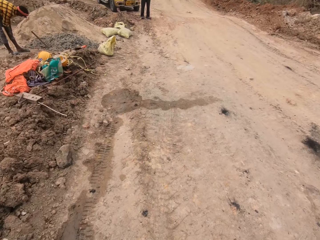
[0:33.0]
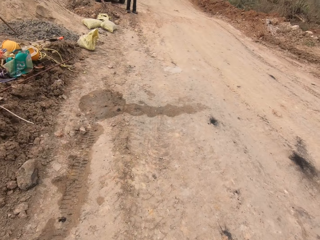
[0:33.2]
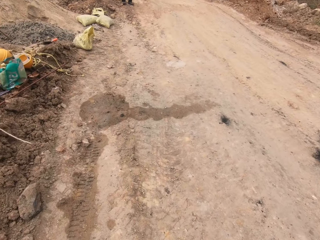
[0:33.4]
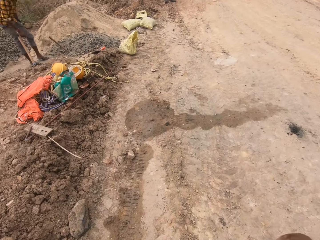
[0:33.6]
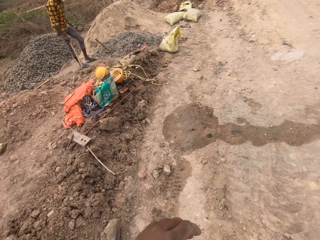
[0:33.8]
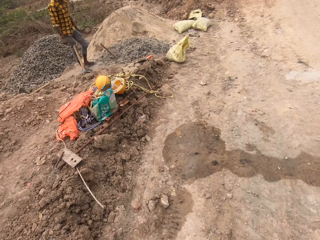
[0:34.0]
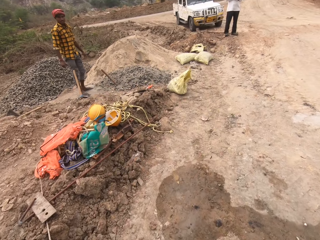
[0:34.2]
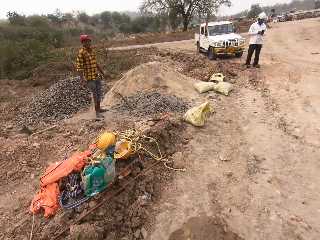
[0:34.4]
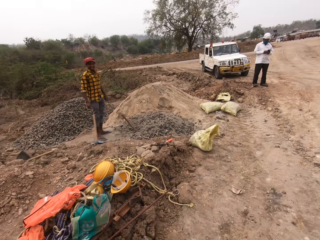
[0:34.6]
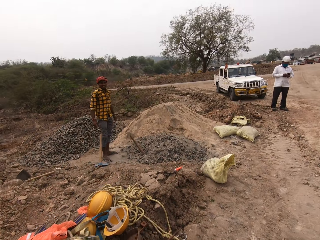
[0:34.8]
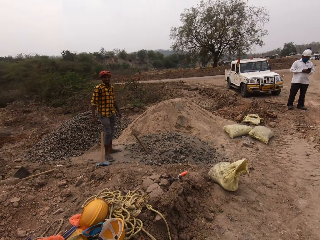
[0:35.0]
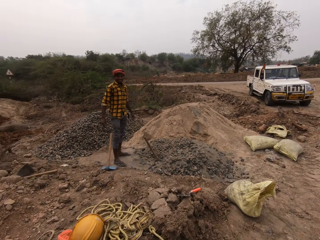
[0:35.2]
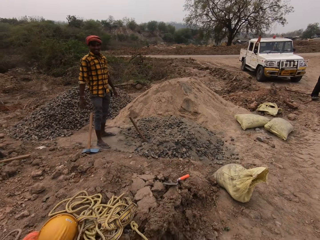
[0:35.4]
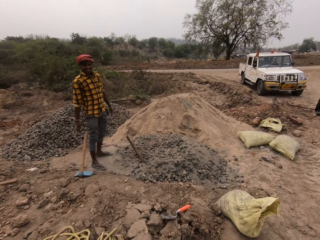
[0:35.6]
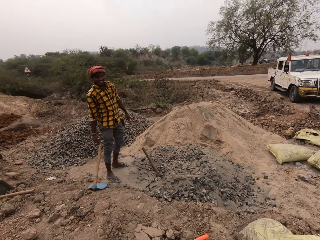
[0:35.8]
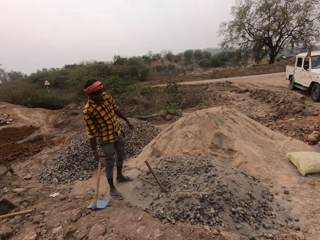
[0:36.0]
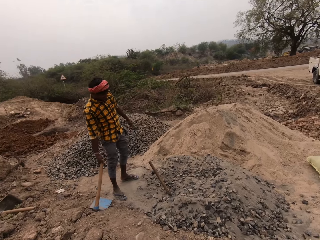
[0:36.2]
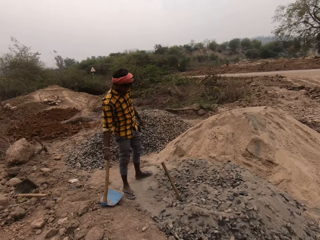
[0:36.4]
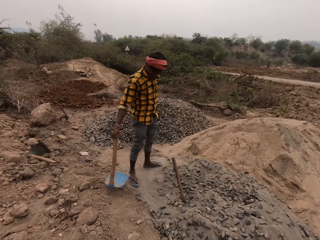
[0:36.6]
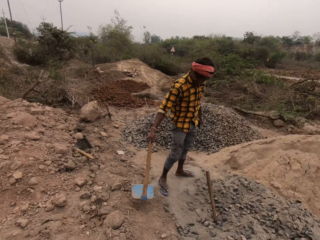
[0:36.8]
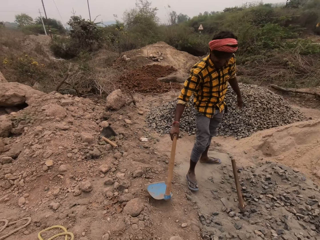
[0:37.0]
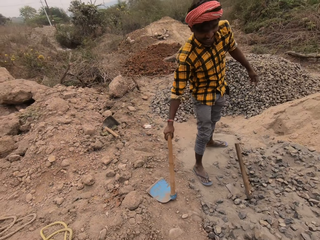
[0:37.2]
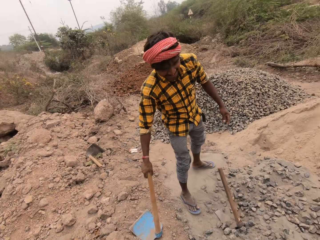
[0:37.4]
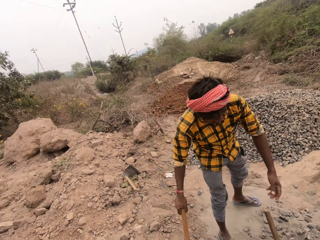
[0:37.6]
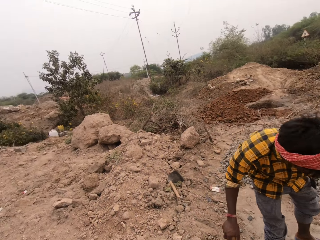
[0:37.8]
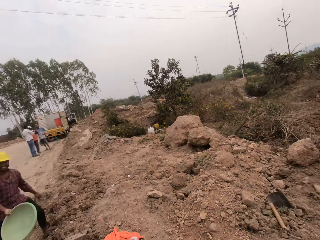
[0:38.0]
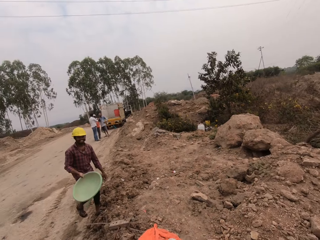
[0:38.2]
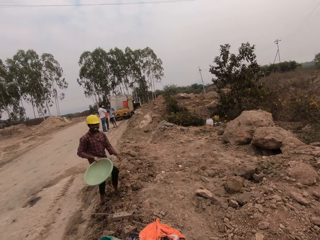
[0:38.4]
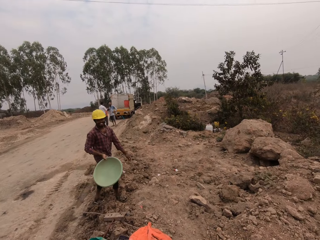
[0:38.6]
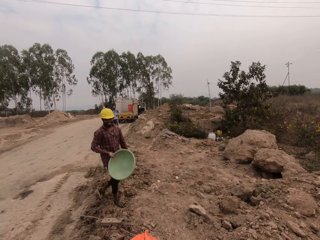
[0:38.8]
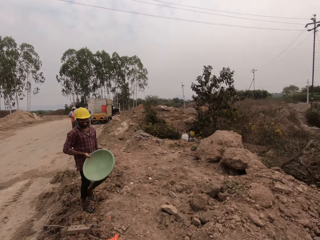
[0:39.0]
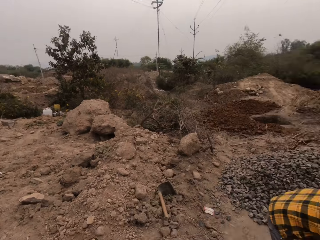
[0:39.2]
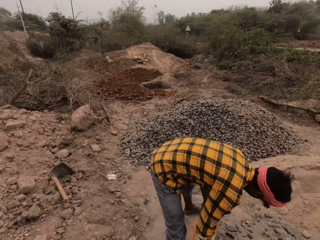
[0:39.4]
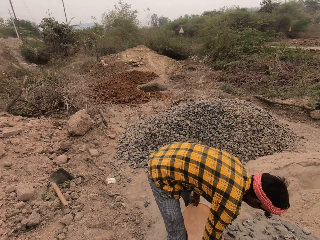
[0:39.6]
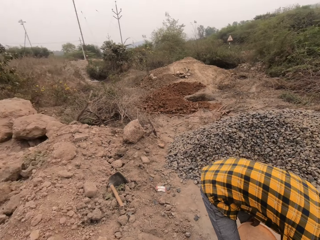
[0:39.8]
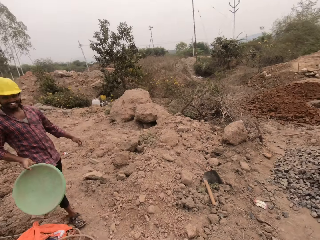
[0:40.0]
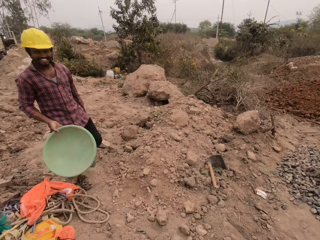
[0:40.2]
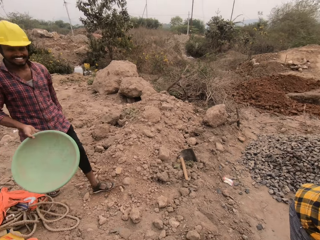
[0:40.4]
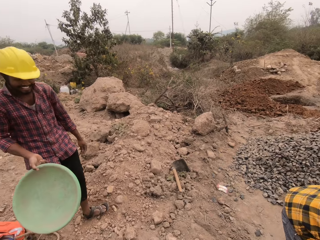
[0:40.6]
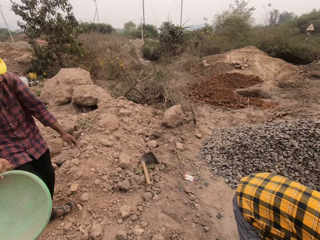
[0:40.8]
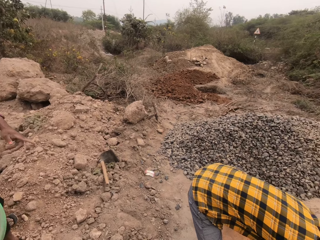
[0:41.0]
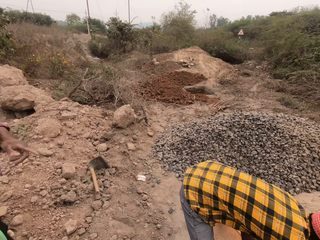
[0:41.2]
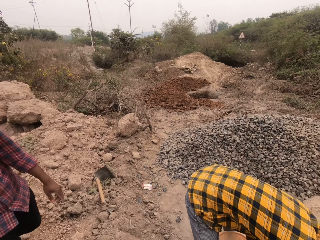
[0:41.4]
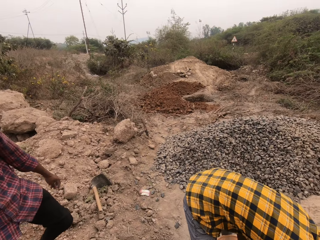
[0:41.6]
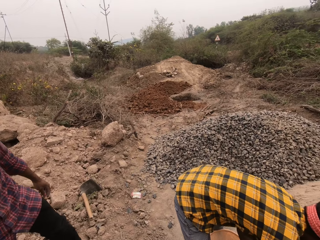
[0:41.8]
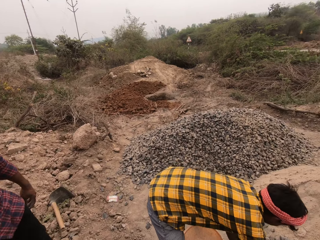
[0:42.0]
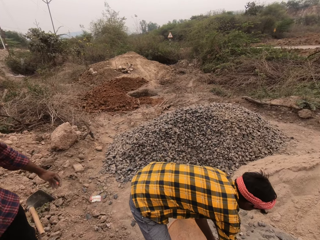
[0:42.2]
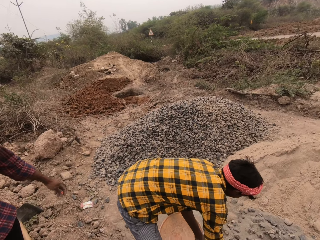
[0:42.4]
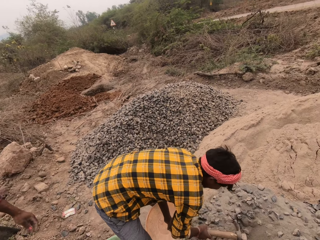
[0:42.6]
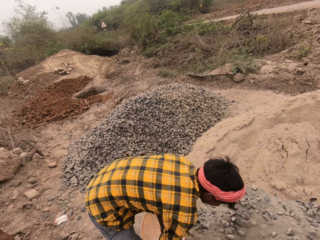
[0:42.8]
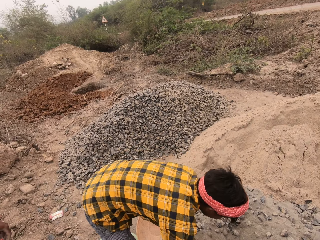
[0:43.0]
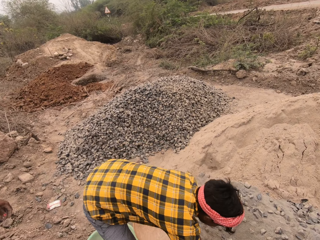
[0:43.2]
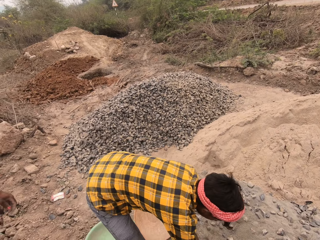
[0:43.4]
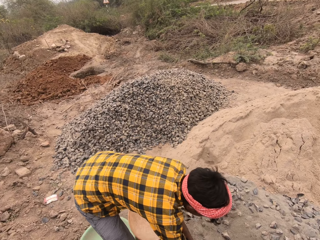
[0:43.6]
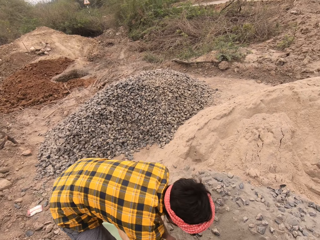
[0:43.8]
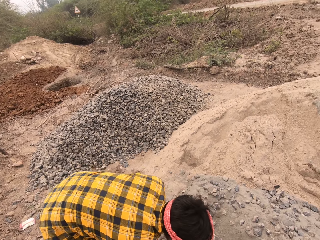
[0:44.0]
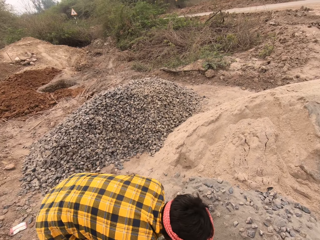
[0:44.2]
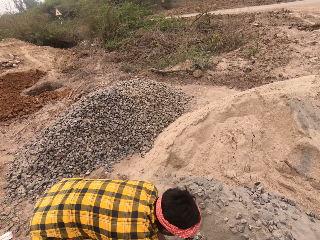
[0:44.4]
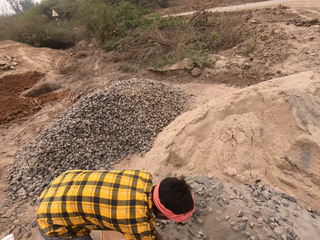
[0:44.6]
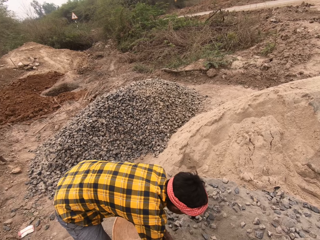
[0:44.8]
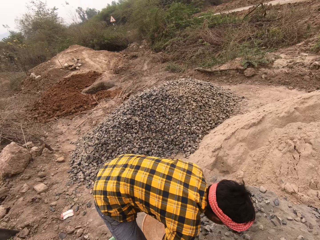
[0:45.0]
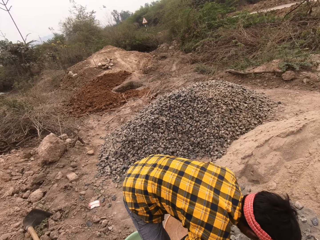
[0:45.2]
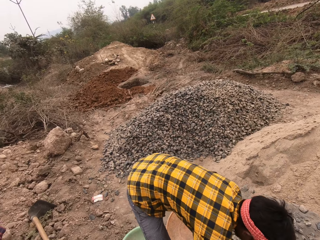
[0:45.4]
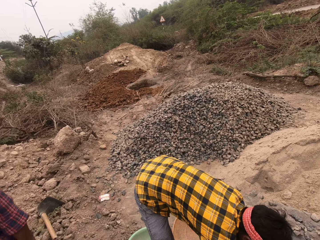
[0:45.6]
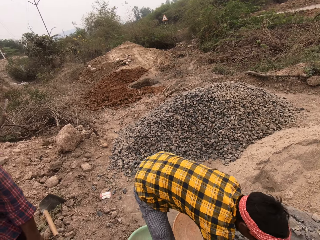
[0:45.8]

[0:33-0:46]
The camera wearer interacts with a man. The man holds a hoe with his right hand. The man picks up the hoe from the ground with his right hand. The man drops the hoe on the ground with his right hand. Another man walks towards the first man with a bowl in his right hand. The camera wearer looks around. They interact with the other man. The first man mixes gravel. The first man moves concrete mix from the ground into the bowl with the hoe in both hands.

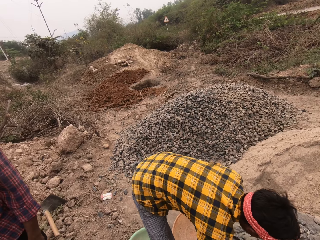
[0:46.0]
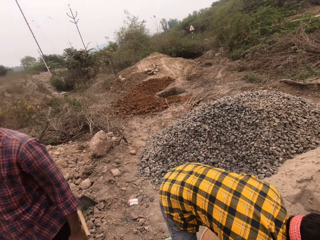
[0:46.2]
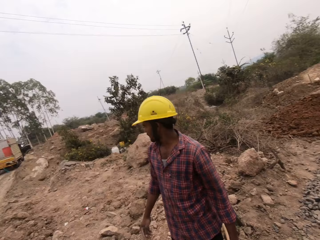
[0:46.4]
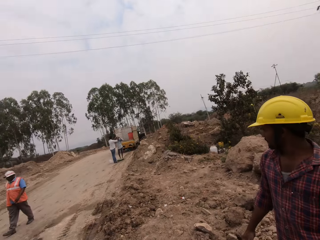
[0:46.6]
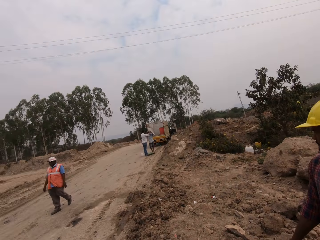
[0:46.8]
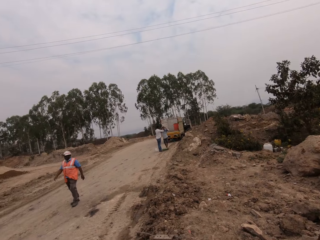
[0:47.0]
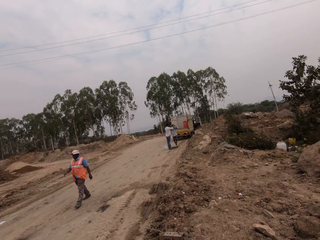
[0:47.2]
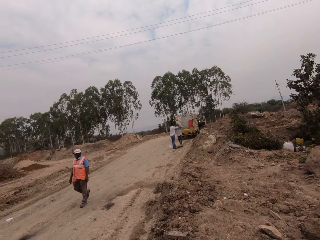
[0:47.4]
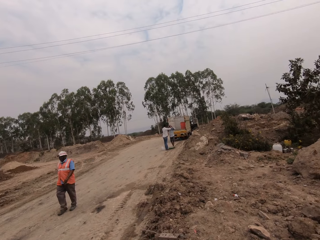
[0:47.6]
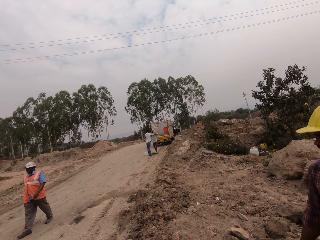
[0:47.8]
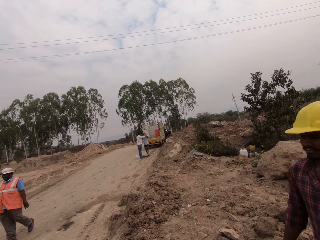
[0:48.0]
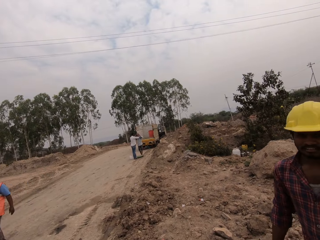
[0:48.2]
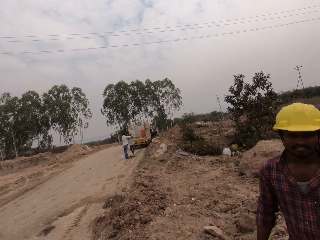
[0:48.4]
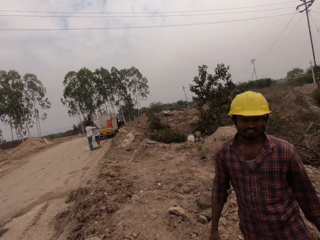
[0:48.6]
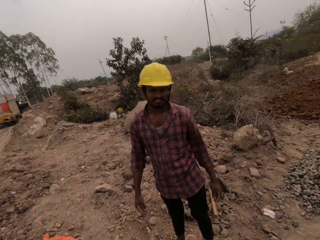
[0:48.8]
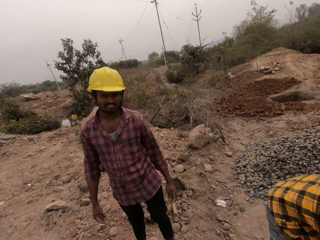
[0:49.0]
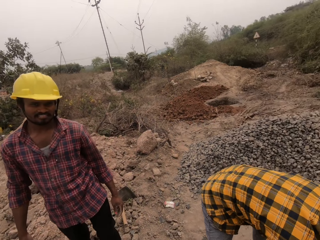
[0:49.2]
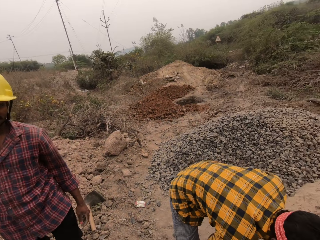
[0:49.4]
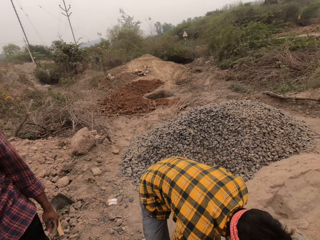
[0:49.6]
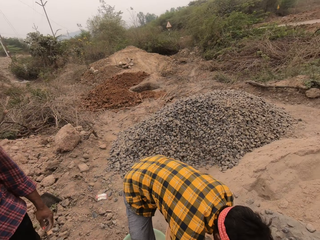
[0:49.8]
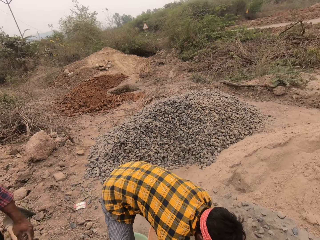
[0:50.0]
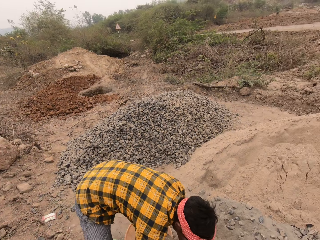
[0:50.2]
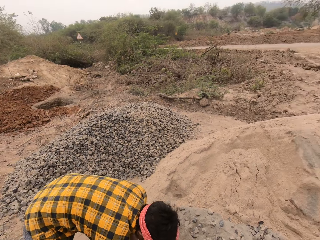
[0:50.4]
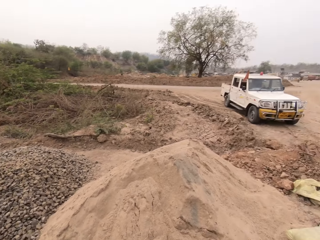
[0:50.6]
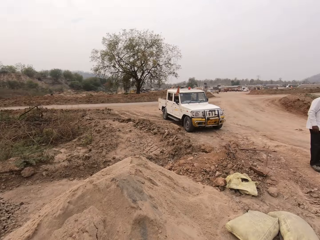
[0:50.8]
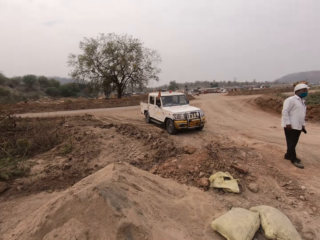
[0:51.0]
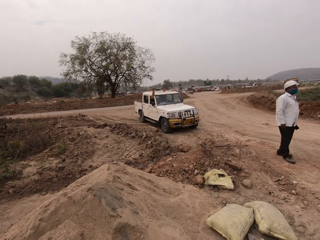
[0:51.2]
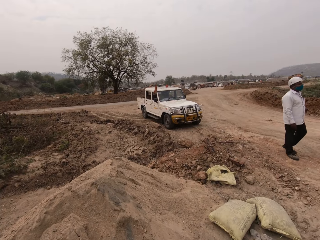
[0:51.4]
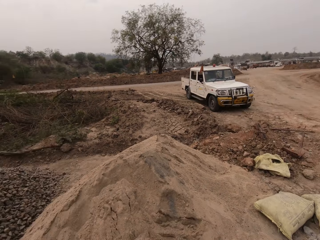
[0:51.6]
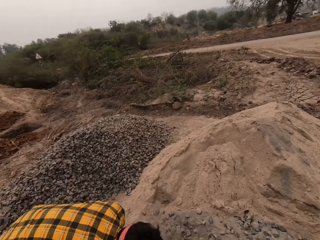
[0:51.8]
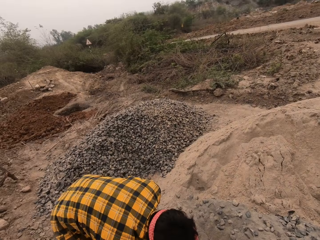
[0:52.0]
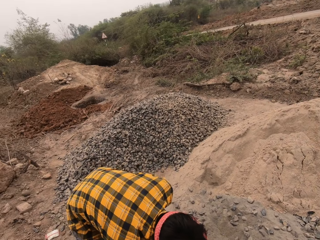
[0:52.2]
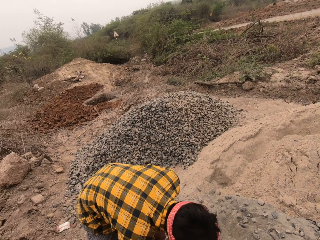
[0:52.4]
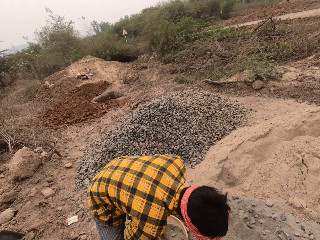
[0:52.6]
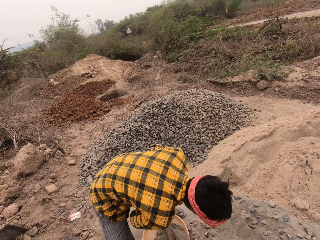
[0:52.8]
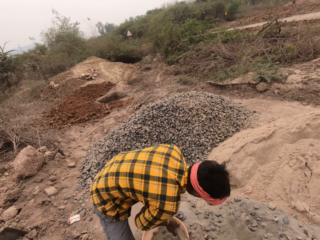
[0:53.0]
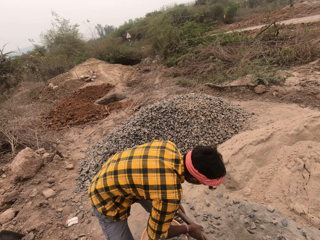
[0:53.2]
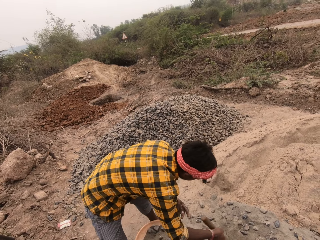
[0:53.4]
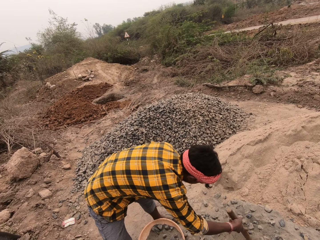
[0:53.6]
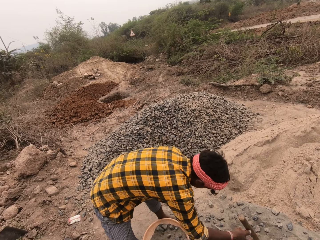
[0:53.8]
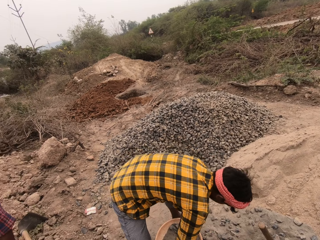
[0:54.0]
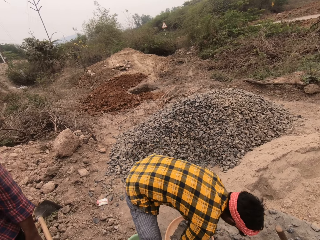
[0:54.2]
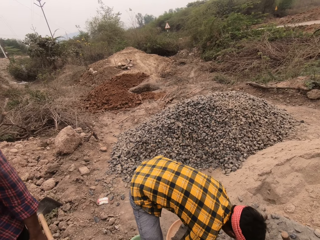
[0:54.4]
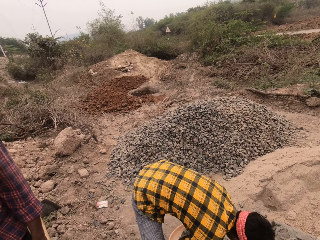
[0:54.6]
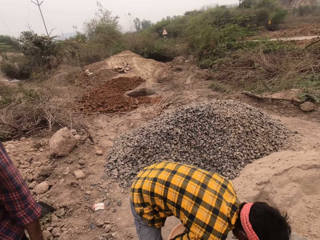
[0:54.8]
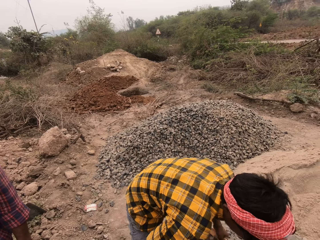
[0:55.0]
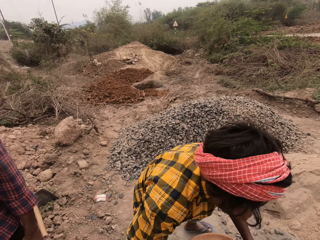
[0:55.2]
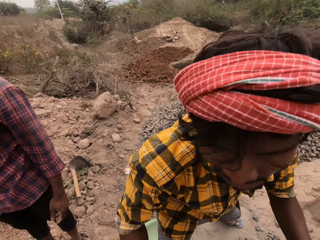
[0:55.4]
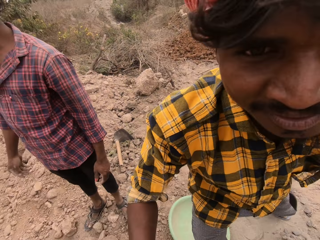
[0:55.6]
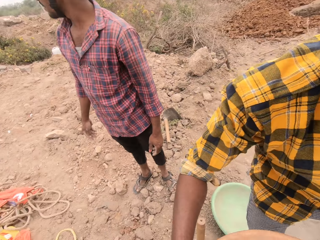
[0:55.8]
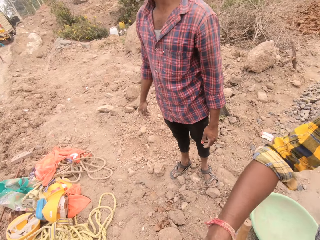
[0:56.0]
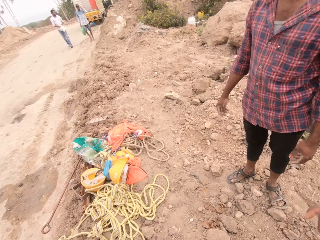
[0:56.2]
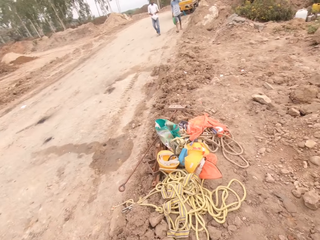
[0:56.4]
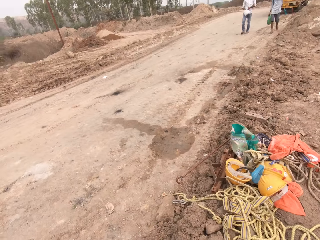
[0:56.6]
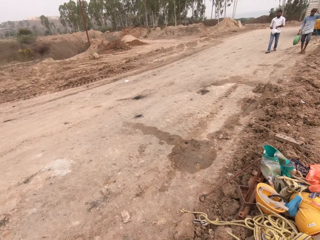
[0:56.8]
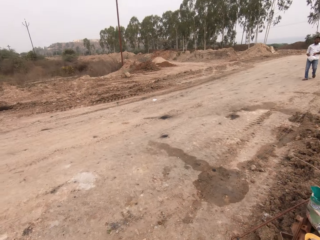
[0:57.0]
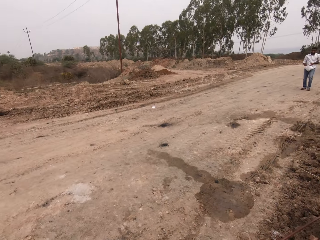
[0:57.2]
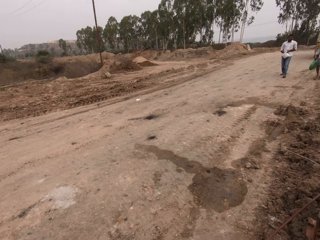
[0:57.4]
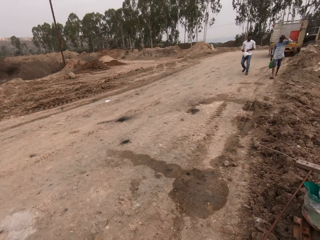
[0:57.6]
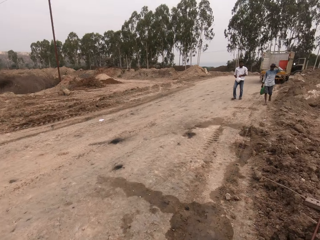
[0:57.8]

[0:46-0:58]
The camera wearer looks around. A man walks around. The camera wearer looks around. They look around again. Another man drops the hoe on the ground with his right hand. The other man picks up the bowl from the ground with both hands. The other man passes the bowl to the camera wearer with both hands. The camera wearer walks around.
